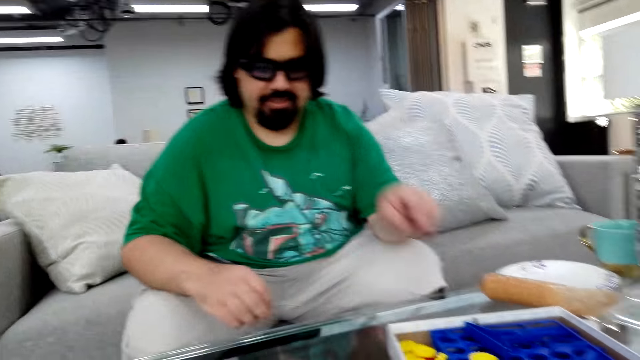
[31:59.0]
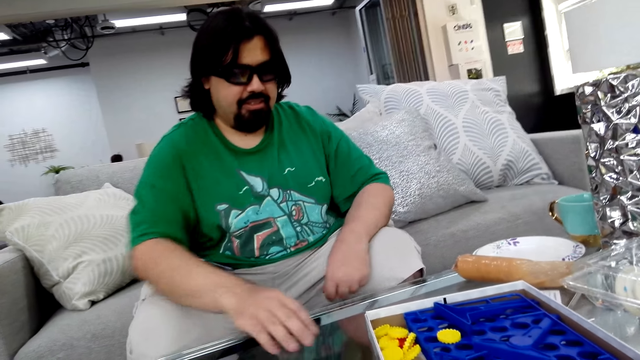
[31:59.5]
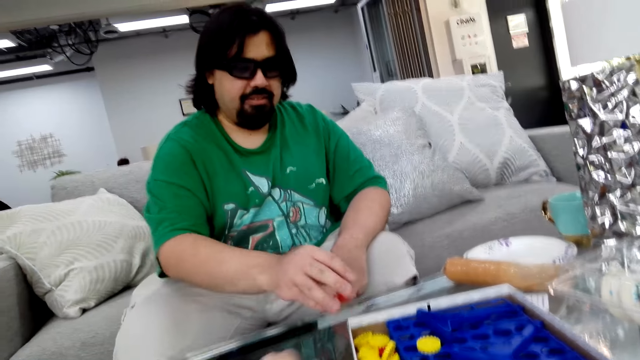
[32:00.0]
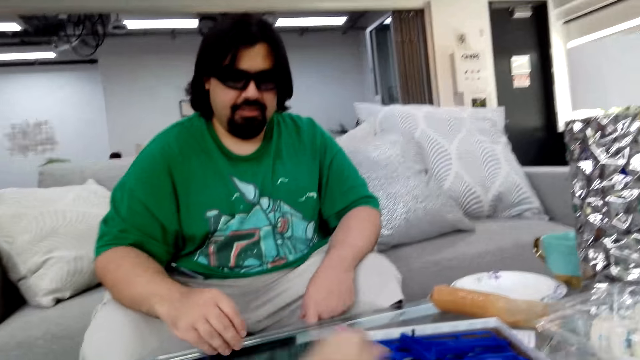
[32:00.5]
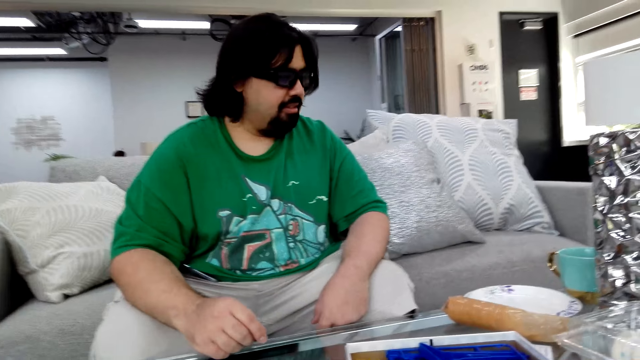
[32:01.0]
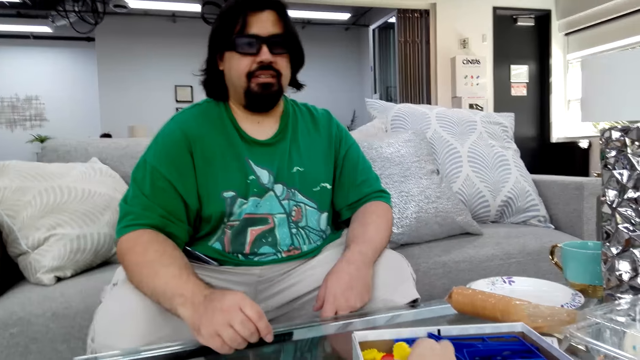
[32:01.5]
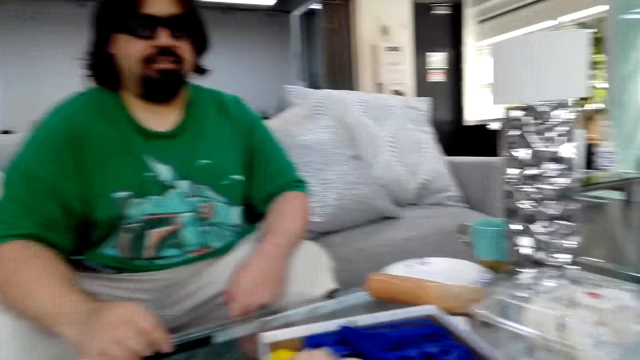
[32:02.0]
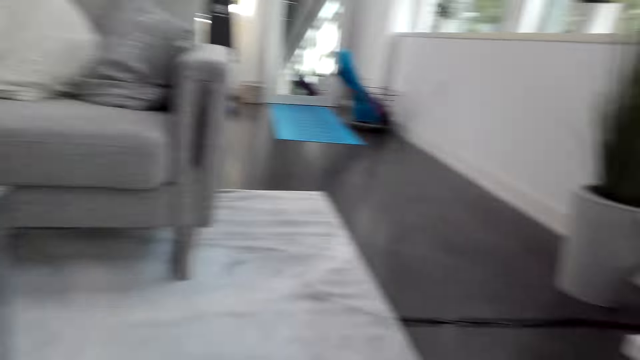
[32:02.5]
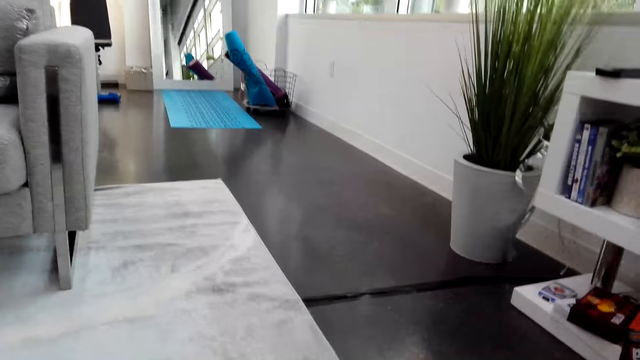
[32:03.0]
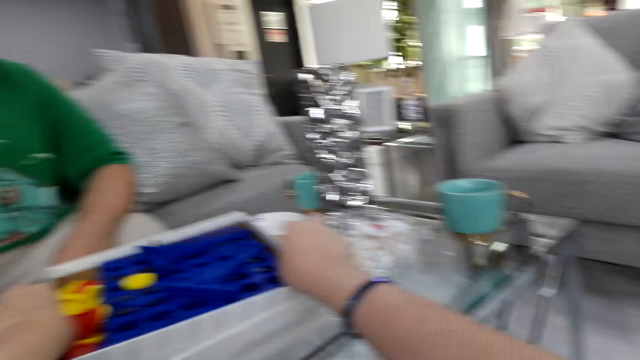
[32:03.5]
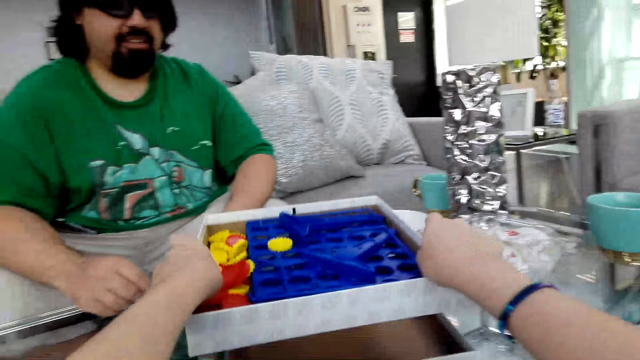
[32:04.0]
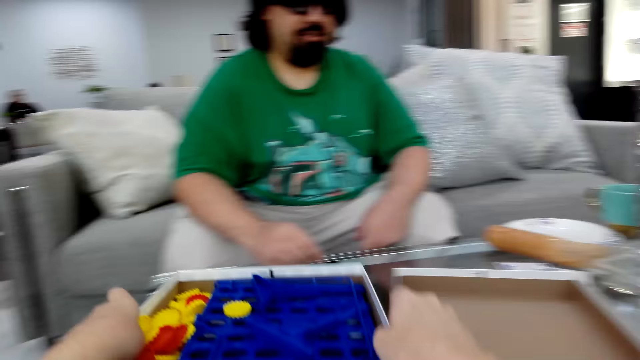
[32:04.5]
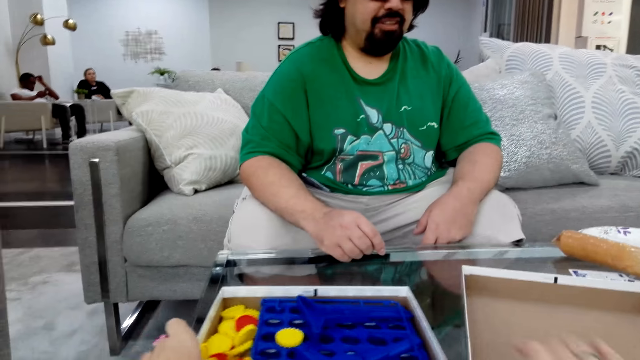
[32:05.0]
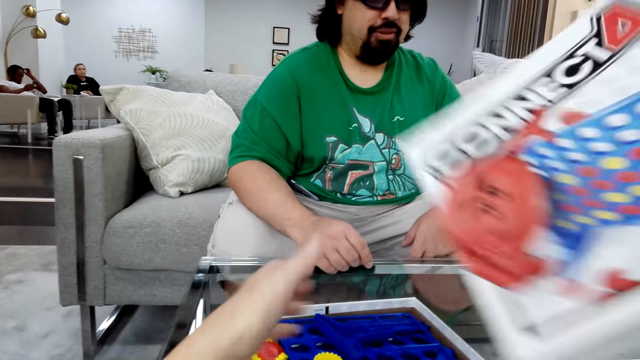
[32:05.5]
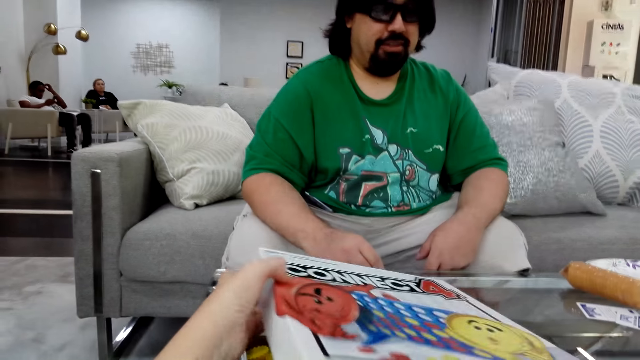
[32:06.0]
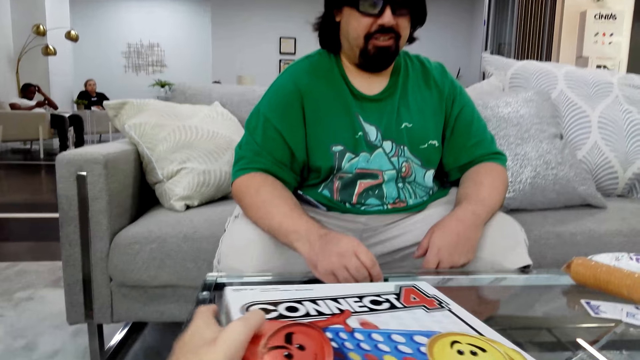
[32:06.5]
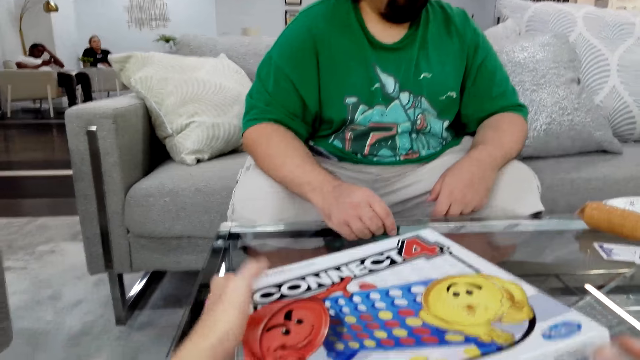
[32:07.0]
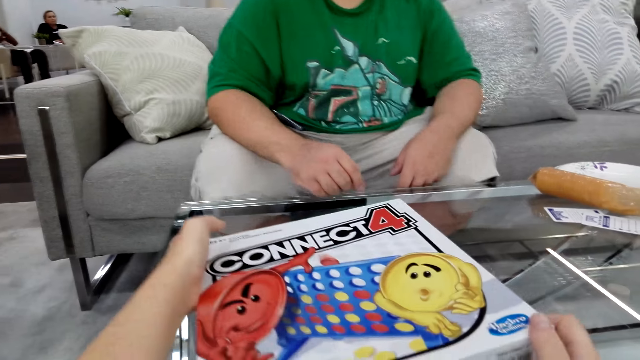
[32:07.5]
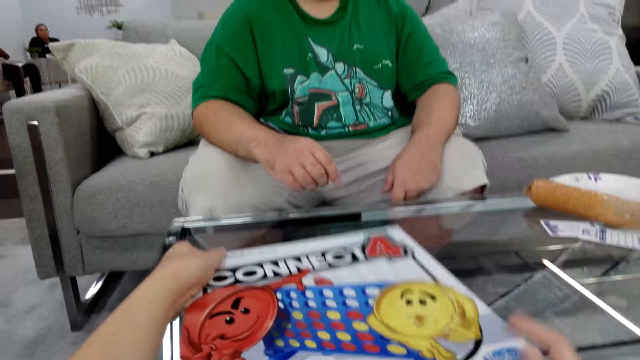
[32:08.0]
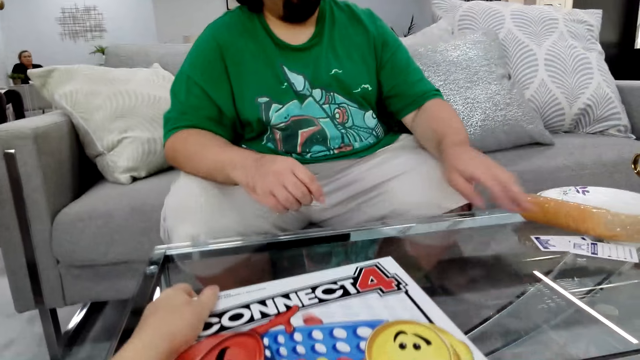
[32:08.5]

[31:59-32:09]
A man puts the poker chips in the box. The camera wearer puts the game chips in the game box. They carry the box. They pick up the game box. They put down the box of poker chips and close the box of poker chips.

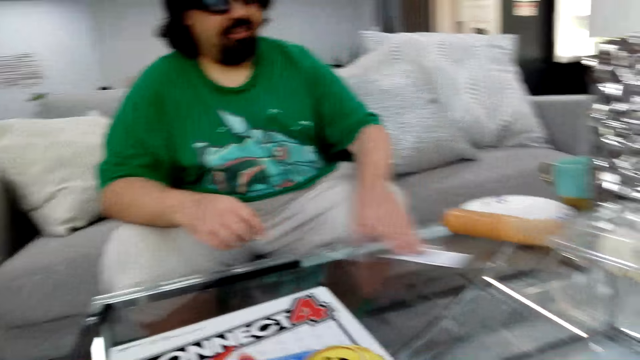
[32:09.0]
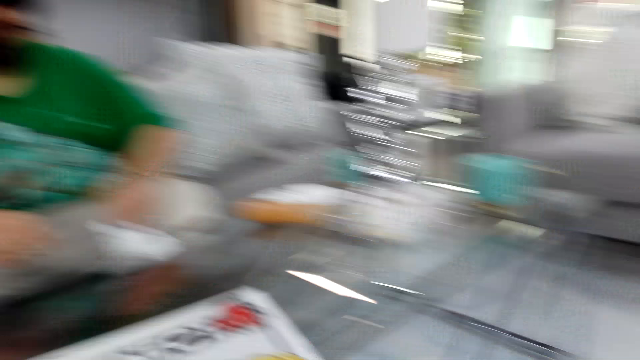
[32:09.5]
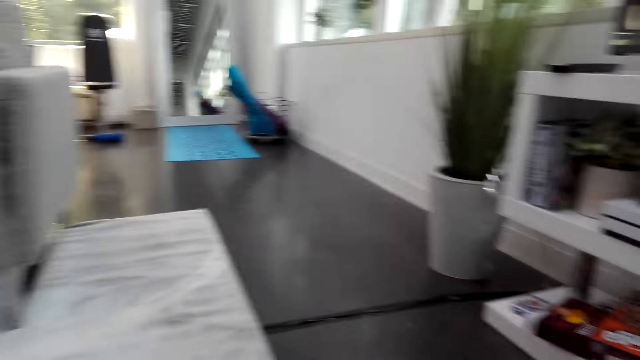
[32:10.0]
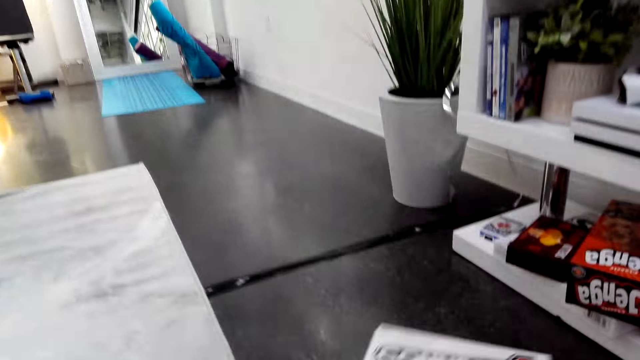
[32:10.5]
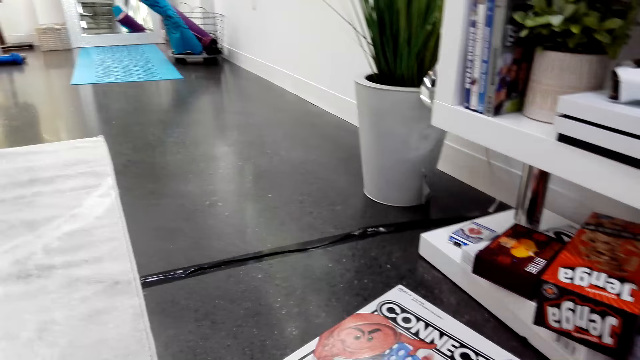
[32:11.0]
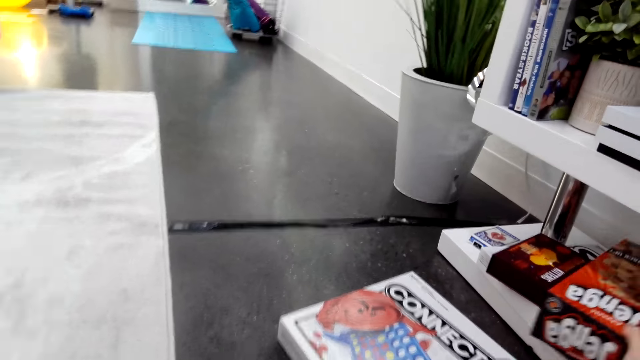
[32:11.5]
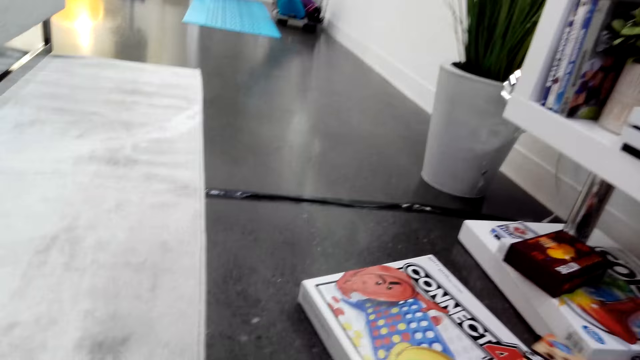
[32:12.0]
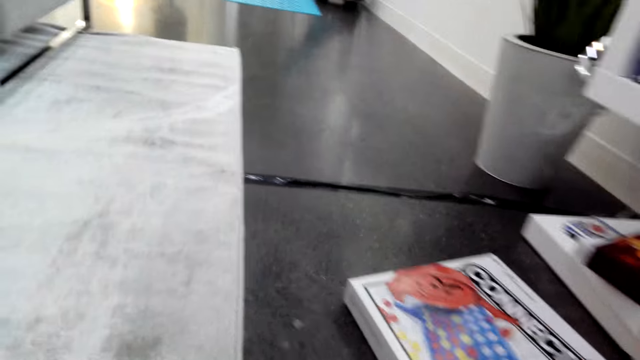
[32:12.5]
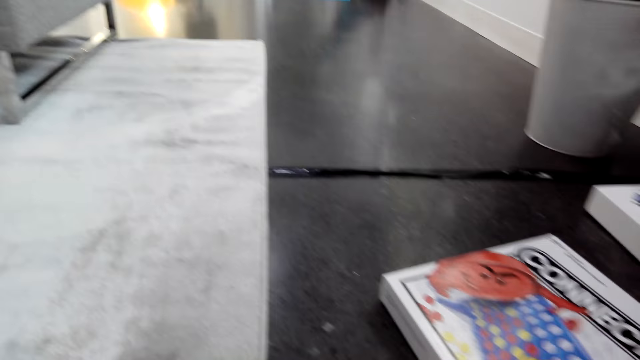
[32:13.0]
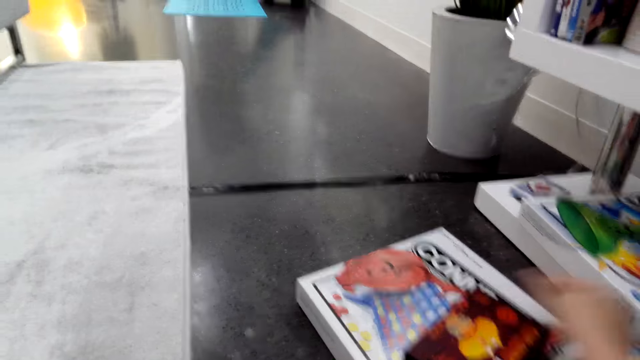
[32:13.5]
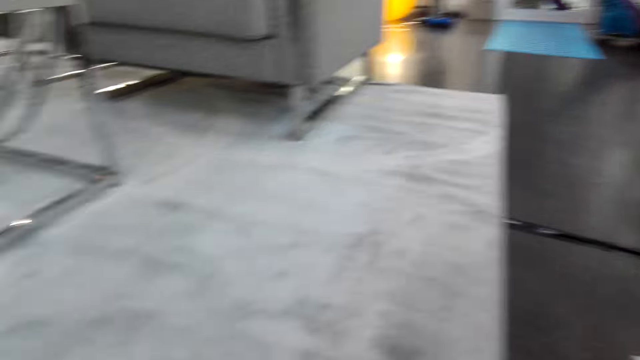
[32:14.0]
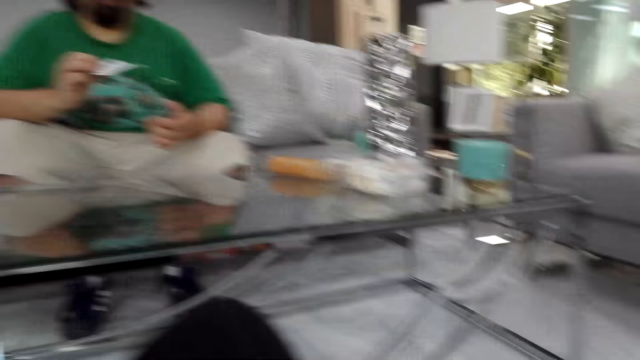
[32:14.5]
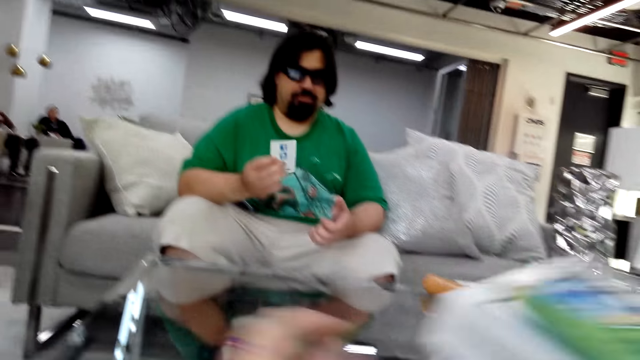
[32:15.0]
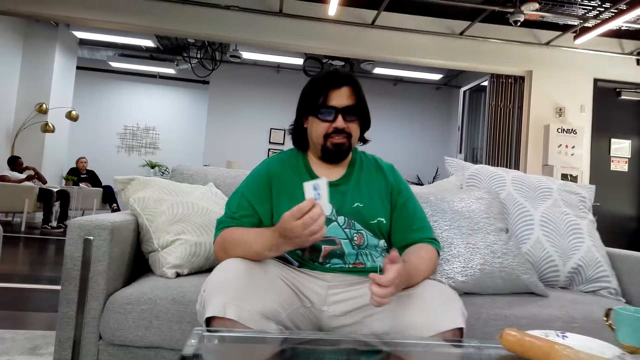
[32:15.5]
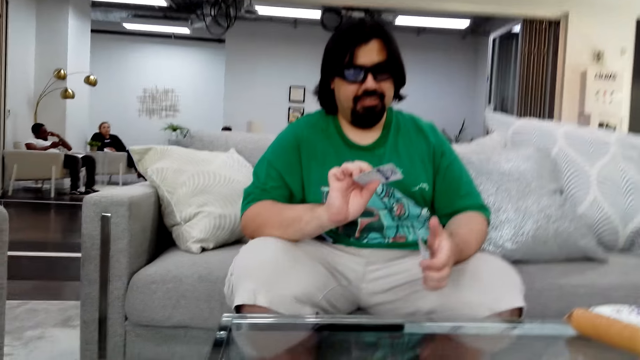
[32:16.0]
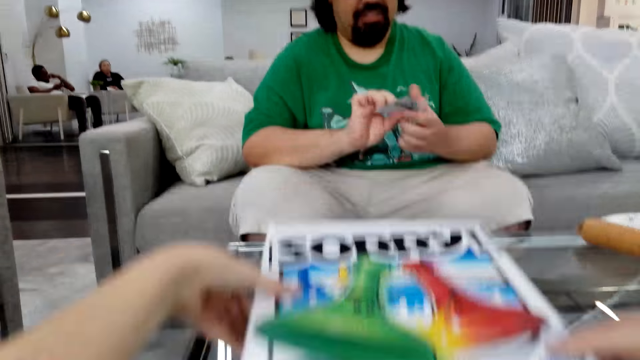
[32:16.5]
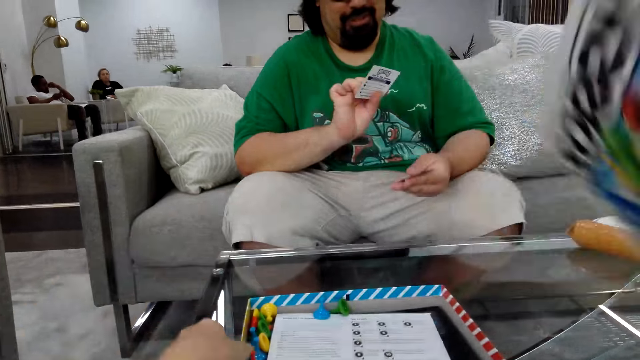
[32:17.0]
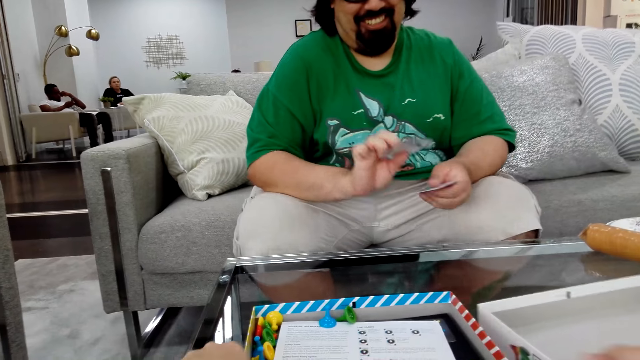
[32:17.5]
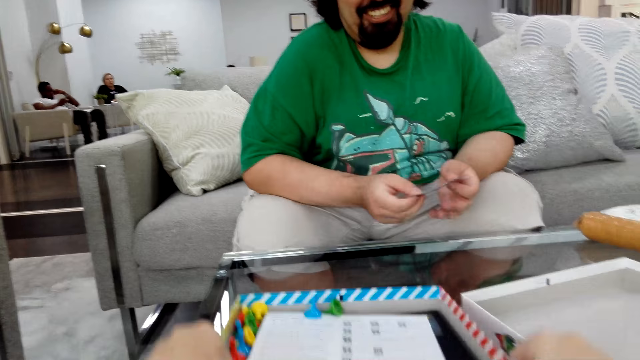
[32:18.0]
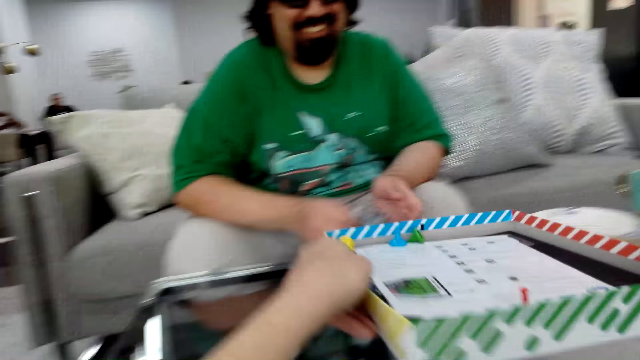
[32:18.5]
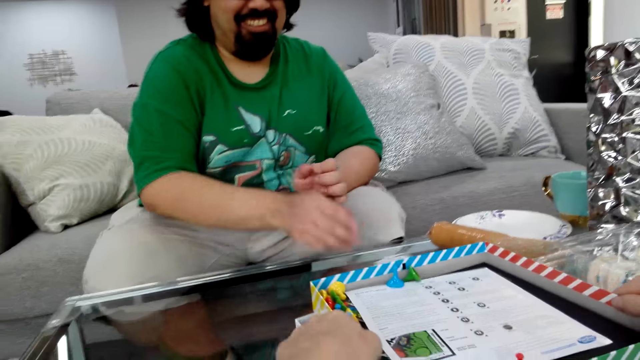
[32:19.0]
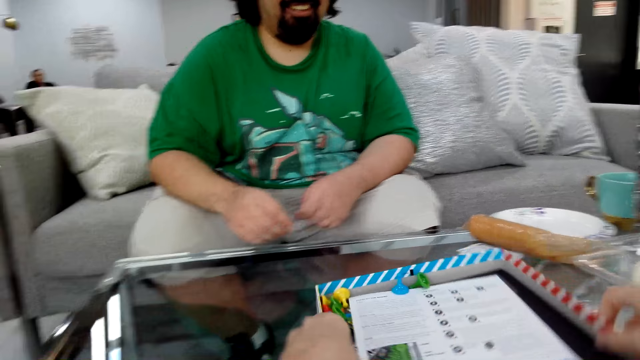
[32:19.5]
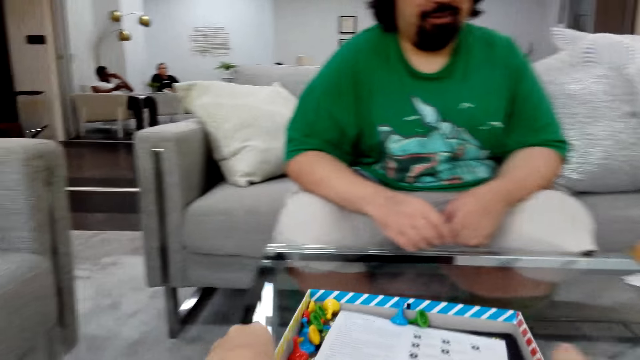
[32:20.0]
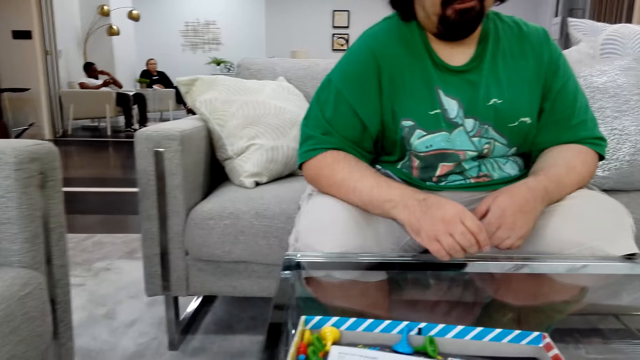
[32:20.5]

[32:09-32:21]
The camera wearer walks, puts the game box down, and picks up another game box. They walk back. A man holds a card. The camera wearer puts the game box on the table and uncovers the game box.
